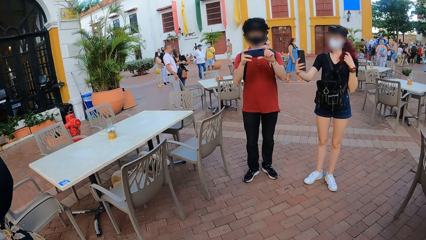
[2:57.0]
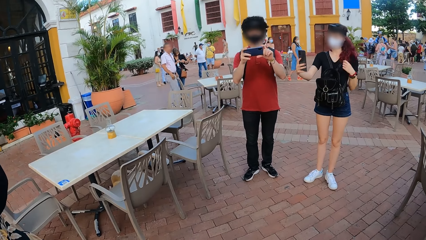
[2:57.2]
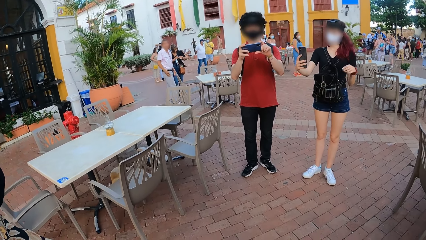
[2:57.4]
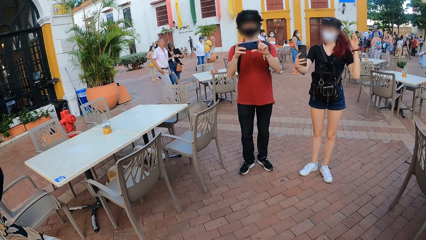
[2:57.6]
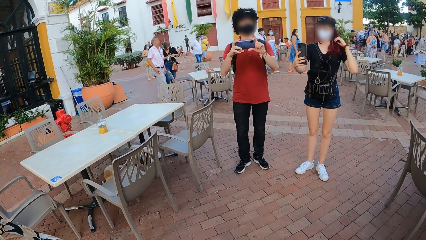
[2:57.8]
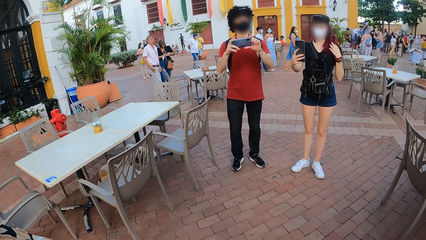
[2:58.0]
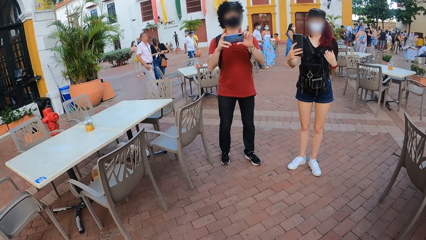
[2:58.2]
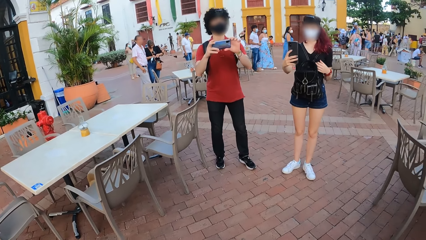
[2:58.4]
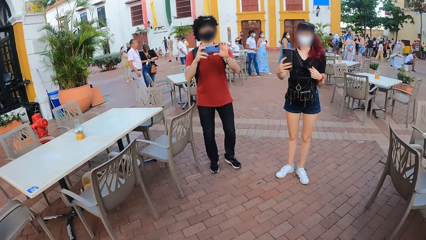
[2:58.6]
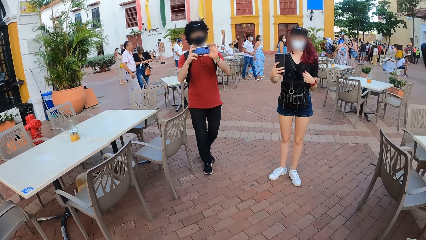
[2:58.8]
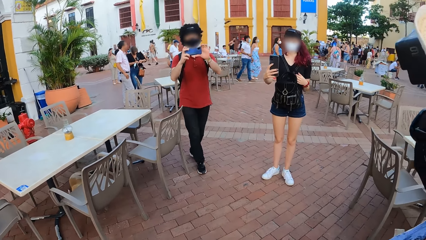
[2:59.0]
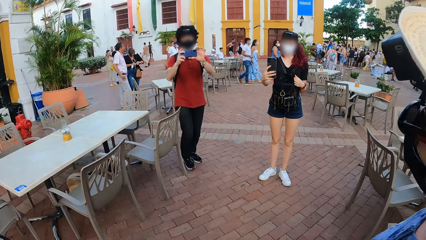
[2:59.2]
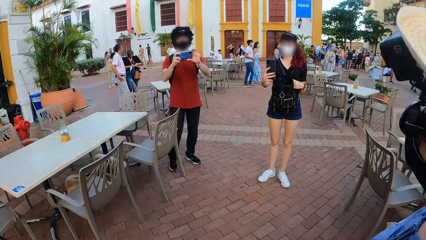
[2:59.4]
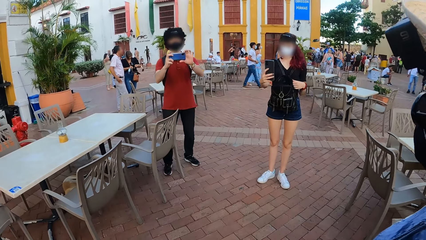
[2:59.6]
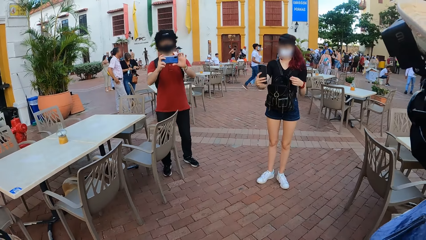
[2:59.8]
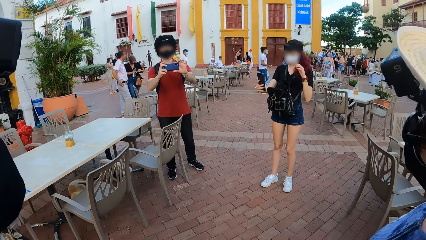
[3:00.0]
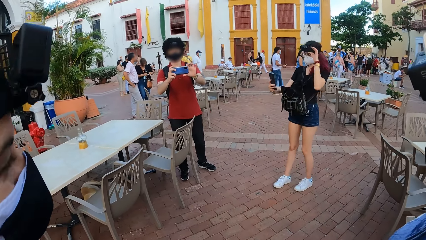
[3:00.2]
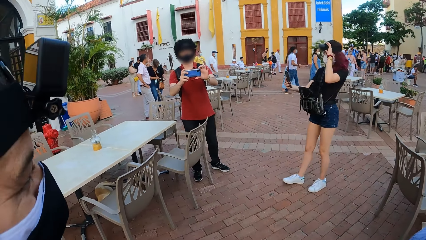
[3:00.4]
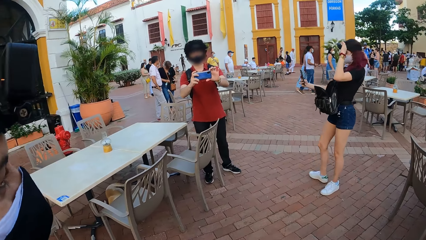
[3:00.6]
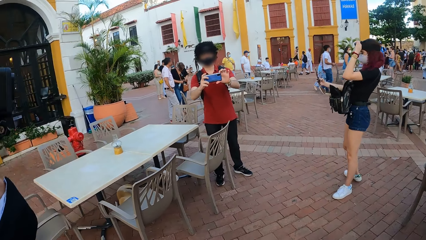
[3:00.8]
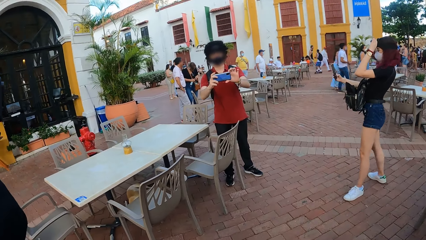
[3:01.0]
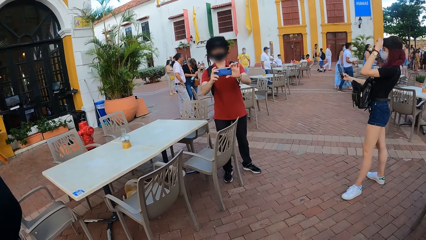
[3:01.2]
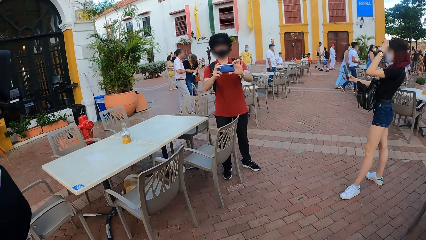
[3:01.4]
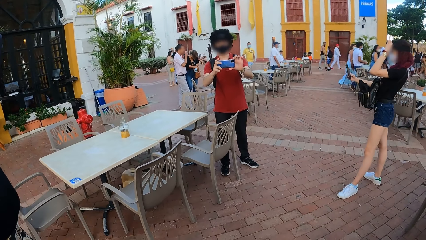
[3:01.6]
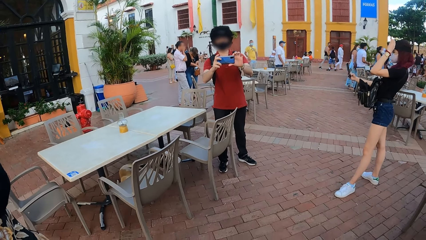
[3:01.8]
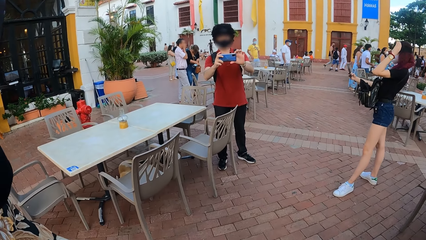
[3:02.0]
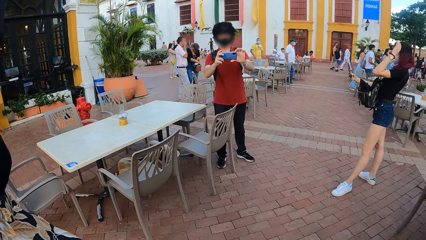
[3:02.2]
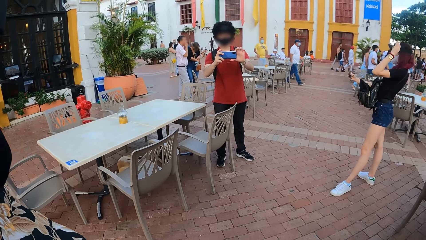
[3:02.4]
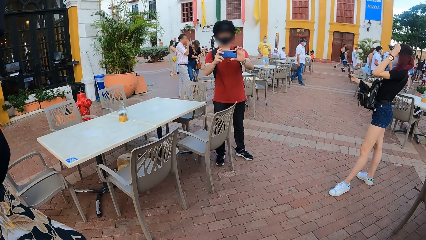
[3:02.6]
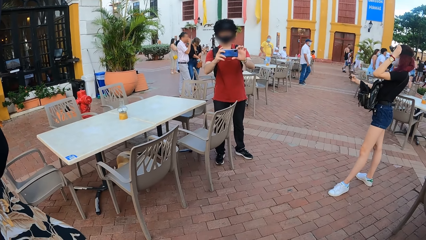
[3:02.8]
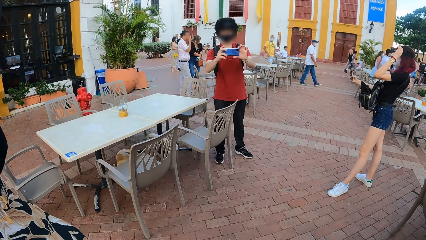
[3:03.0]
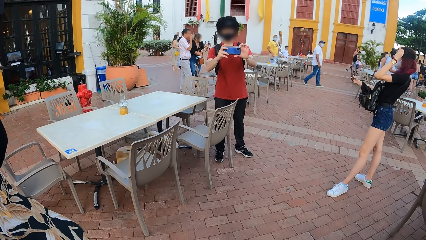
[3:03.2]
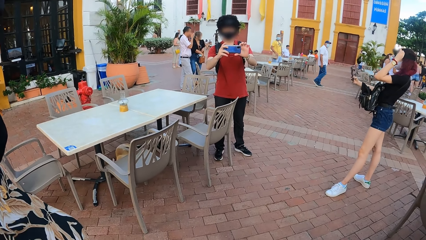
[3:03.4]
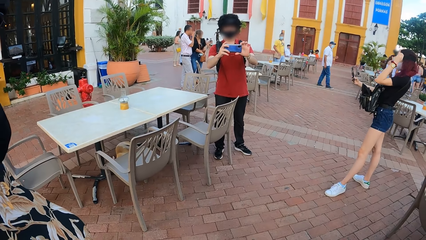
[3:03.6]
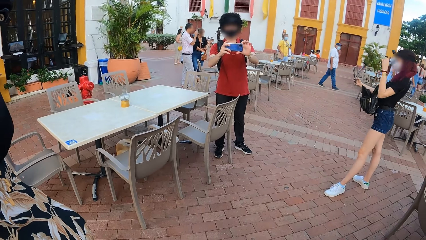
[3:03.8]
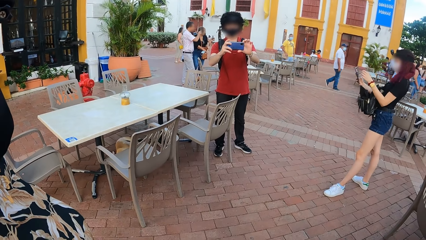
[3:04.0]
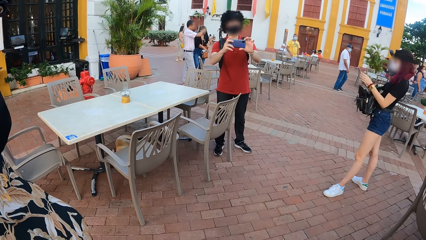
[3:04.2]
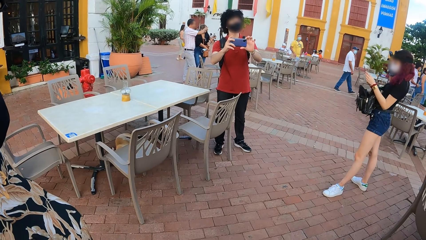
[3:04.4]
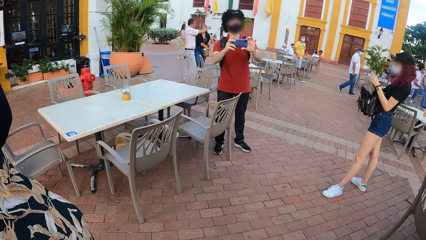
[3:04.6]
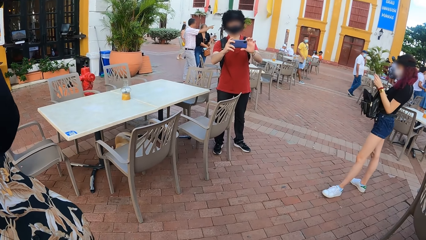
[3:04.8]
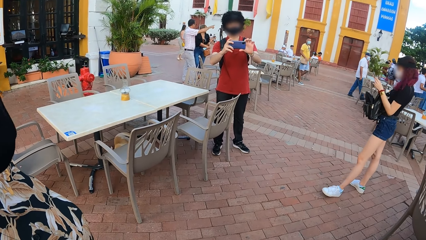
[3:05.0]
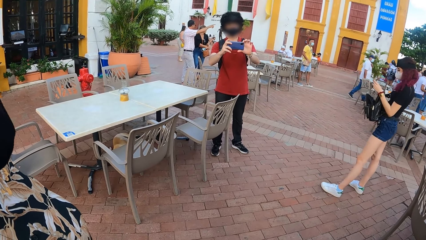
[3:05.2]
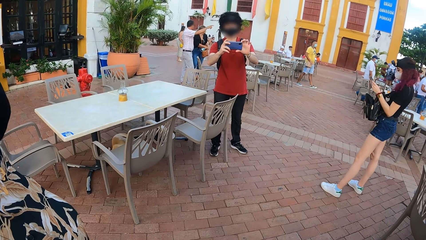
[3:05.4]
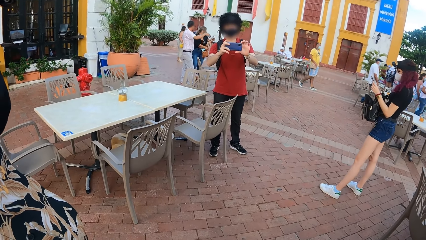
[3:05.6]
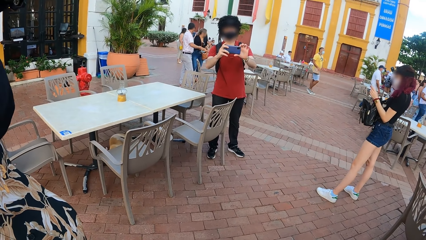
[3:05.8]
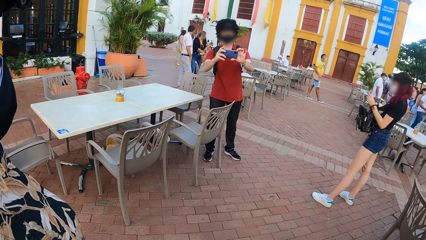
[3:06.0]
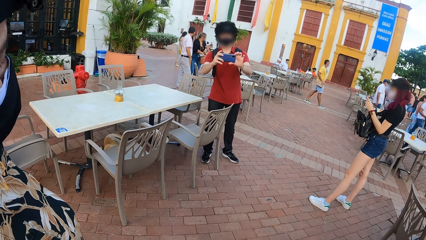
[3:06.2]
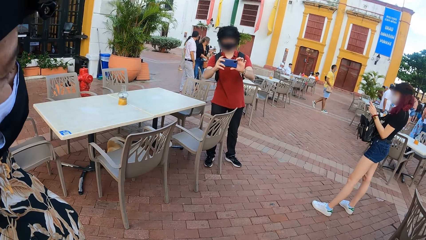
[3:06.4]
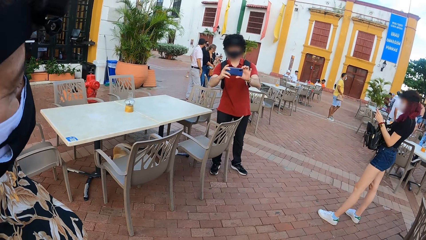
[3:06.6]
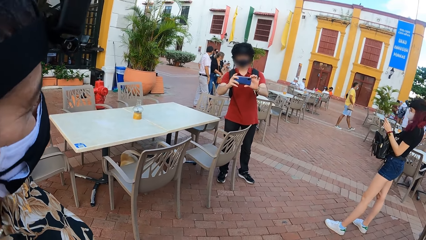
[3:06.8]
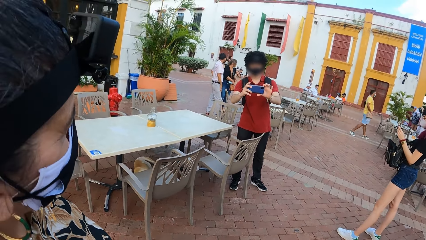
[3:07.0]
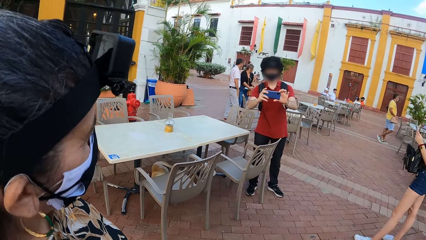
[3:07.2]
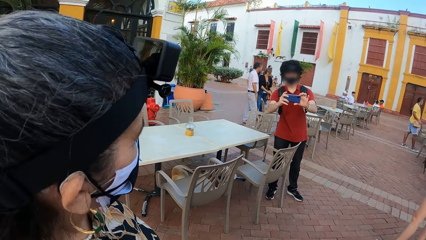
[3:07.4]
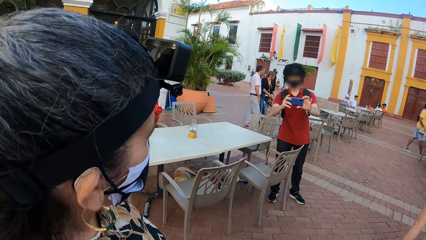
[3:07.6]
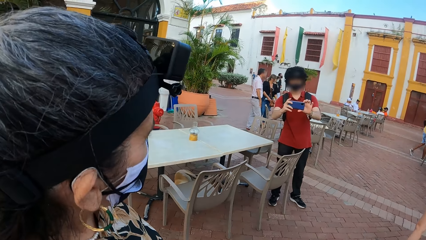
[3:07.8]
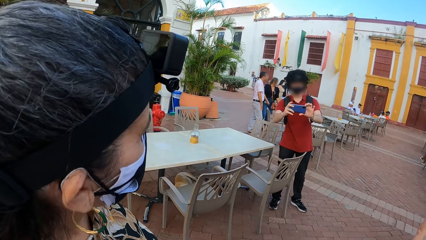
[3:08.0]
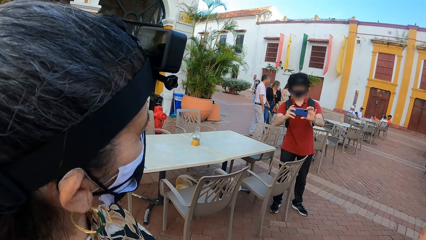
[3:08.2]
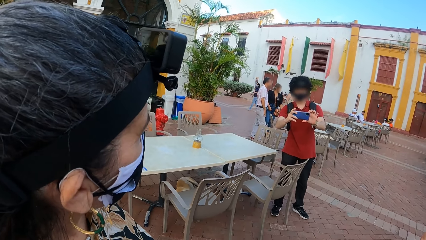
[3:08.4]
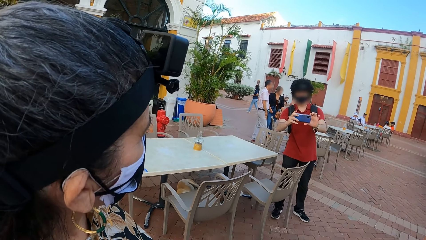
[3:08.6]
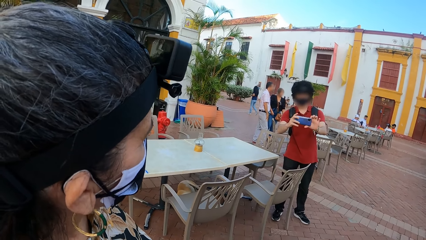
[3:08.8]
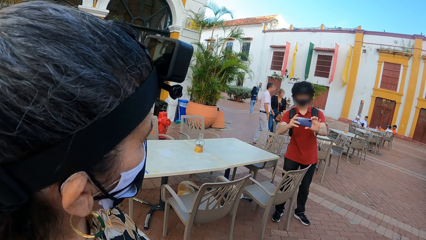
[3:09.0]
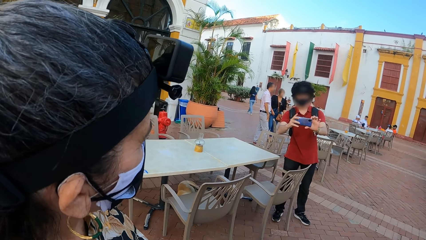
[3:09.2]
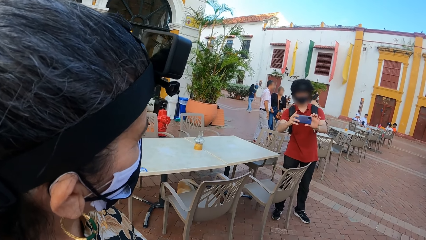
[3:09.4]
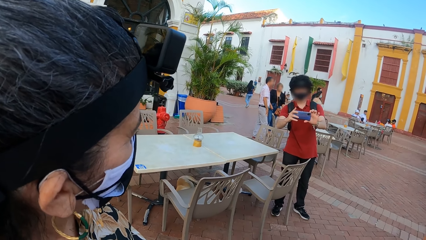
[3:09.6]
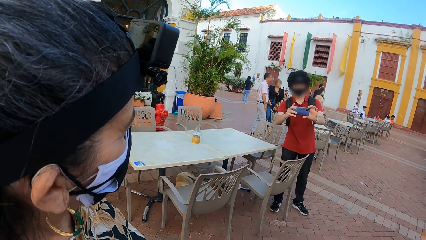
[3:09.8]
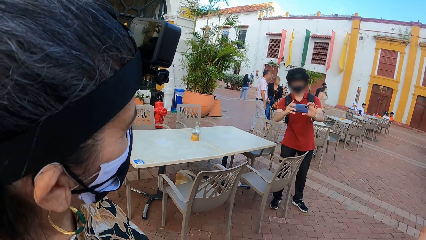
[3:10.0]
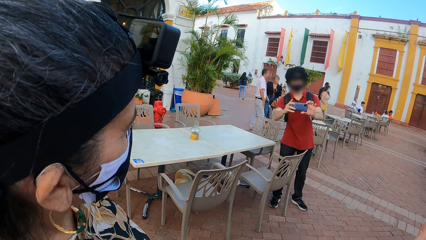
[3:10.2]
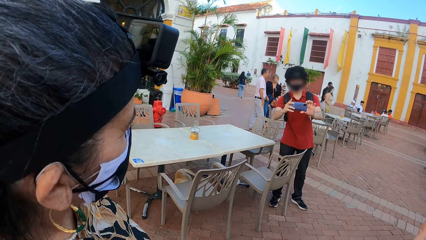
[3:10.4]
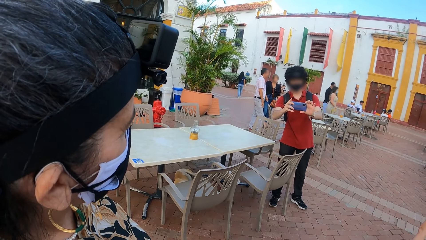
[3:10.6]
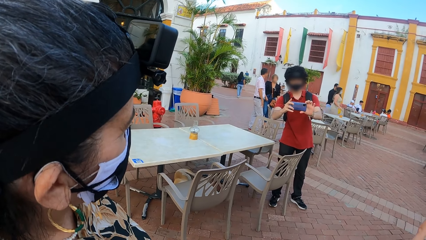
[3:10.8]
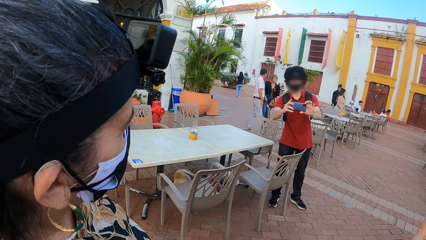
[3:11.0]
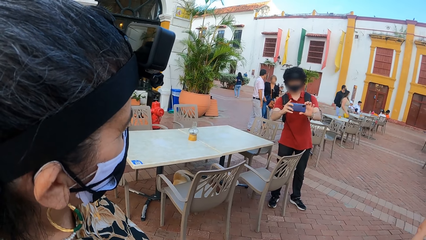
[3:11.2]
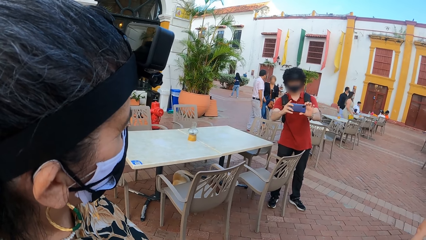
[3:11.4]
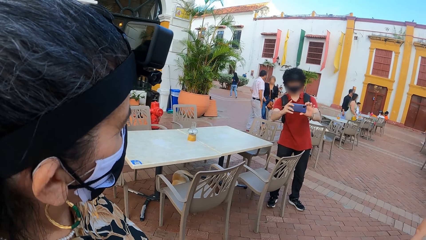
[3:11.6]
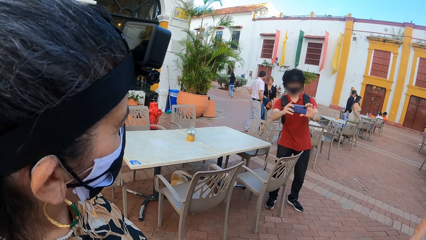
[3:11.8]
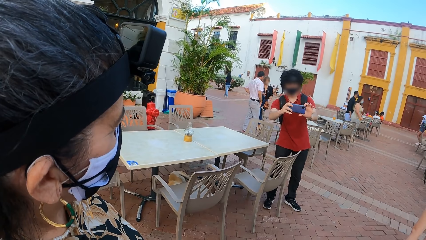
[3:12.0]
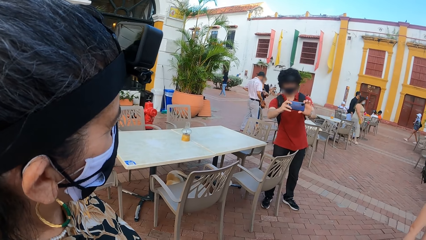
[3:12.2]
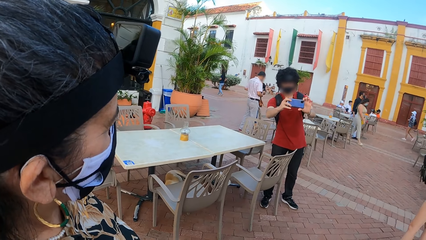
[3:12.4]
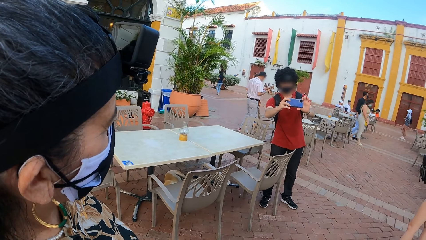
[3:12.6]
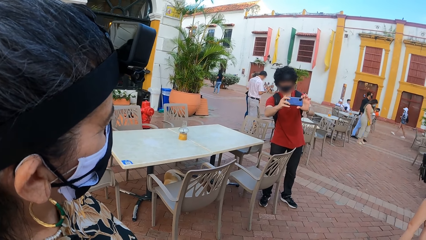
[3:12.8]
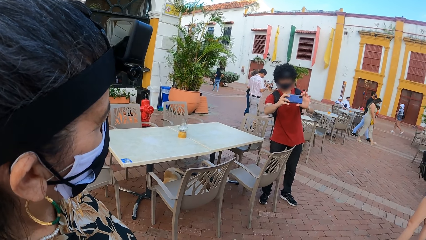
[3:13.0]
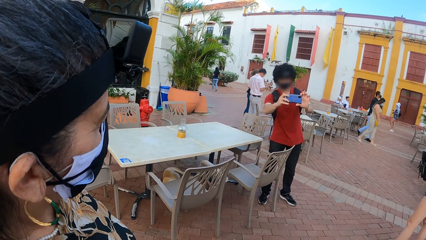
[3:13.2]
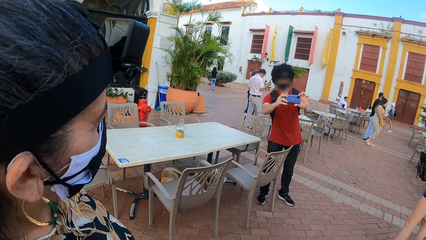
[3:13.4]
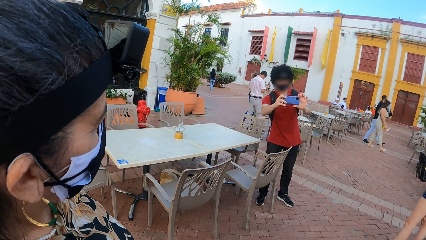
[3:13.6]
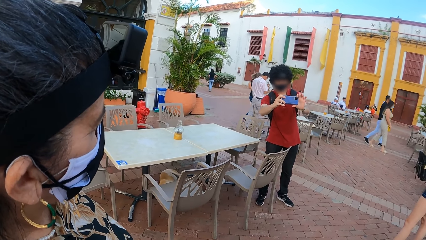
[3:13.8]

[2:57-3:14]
A person touches her hair. Another person steps backwards. The first person faces the other person and adjusts her head camera. The first person operates her phone. A third person looks at the second person.
